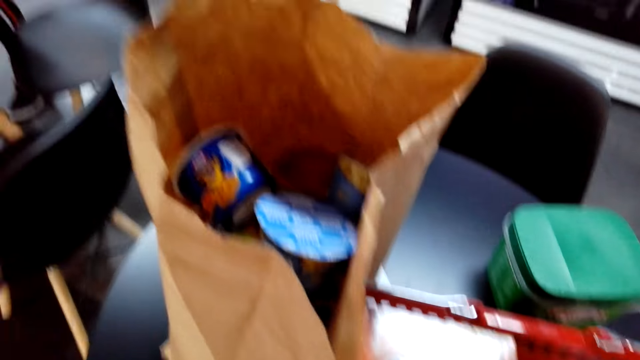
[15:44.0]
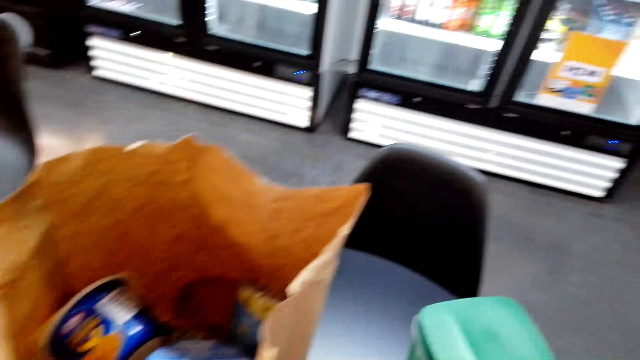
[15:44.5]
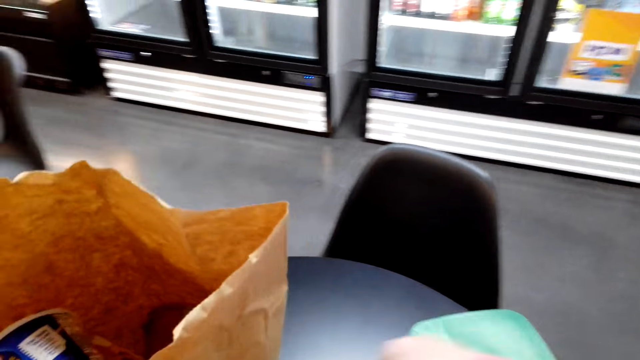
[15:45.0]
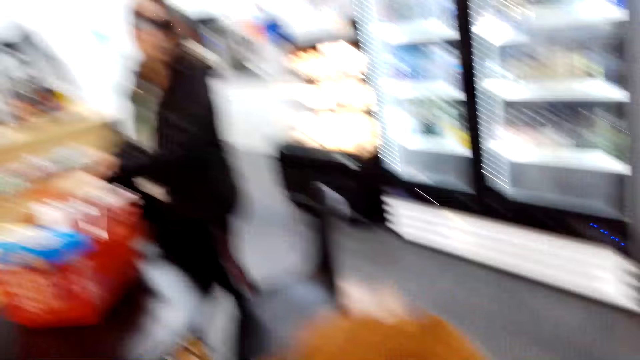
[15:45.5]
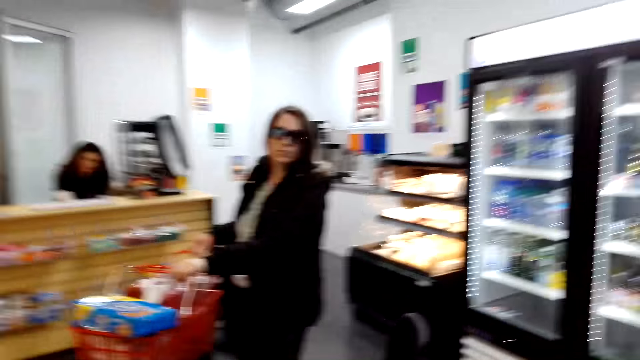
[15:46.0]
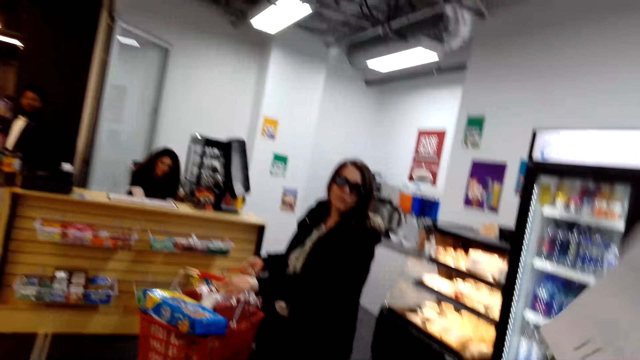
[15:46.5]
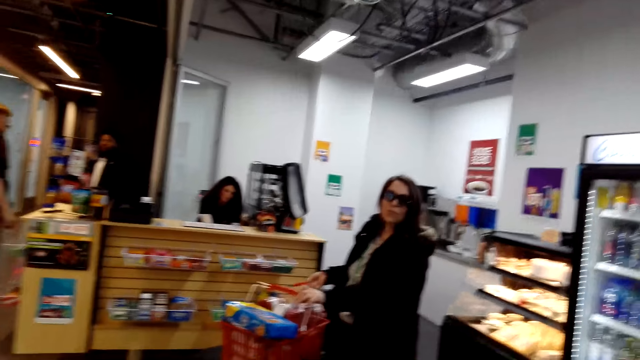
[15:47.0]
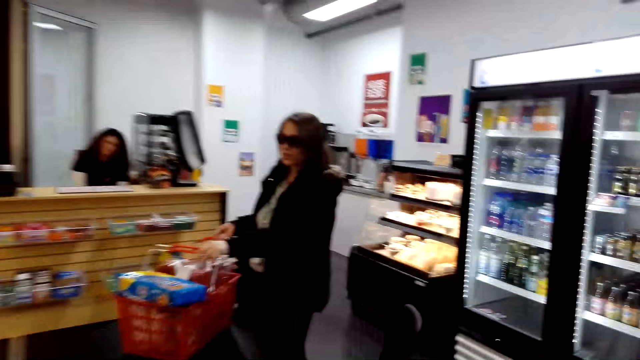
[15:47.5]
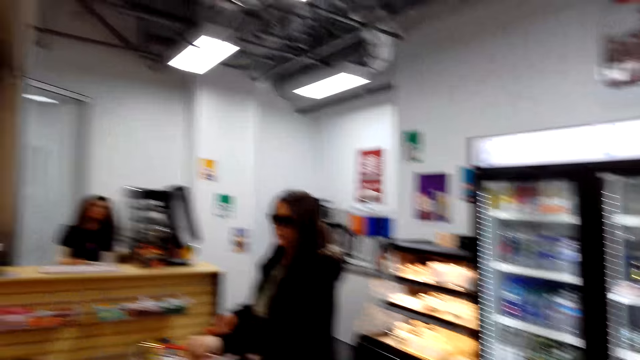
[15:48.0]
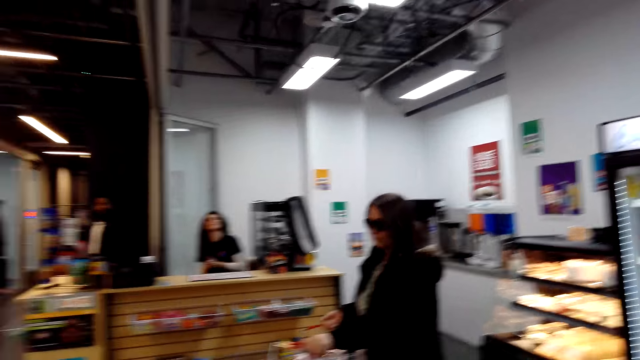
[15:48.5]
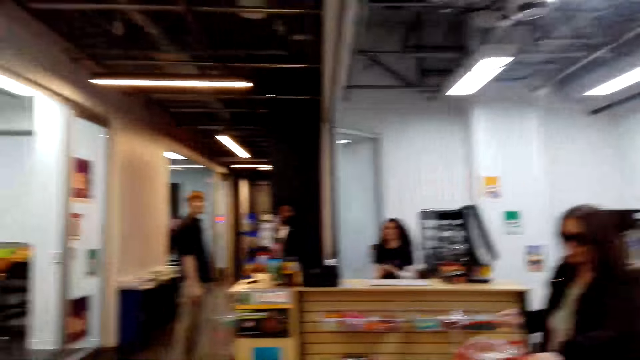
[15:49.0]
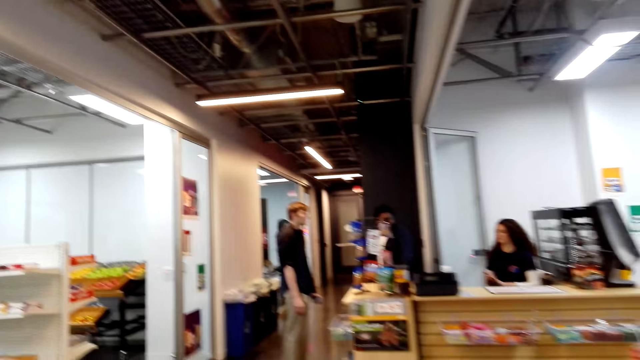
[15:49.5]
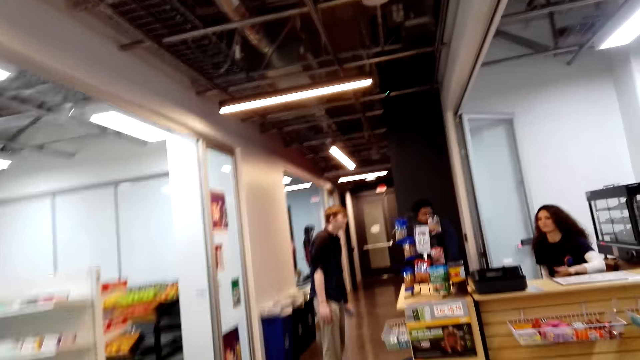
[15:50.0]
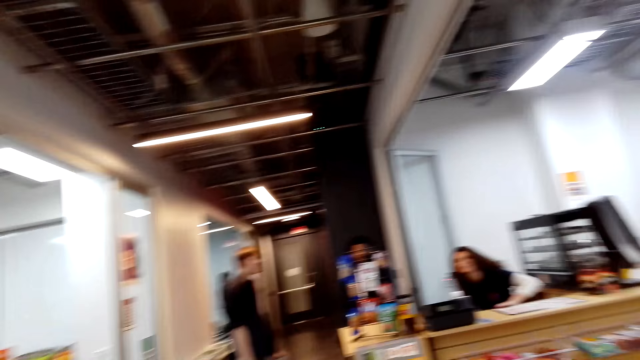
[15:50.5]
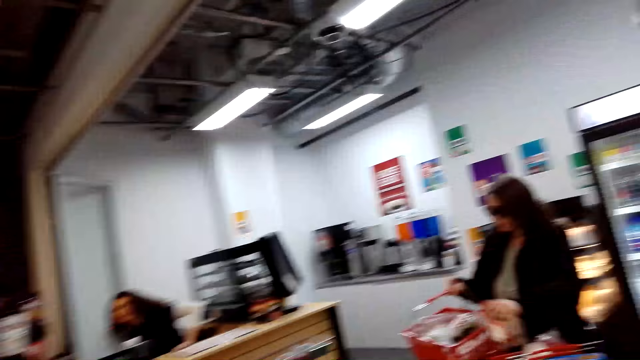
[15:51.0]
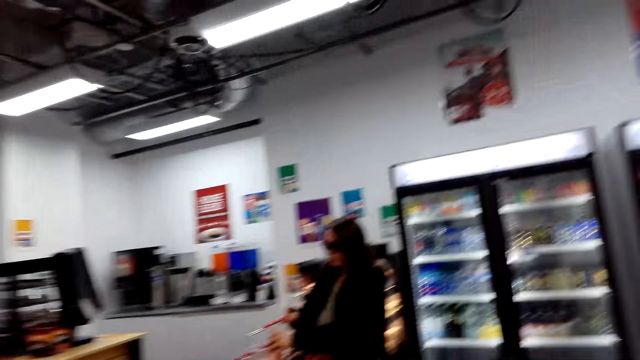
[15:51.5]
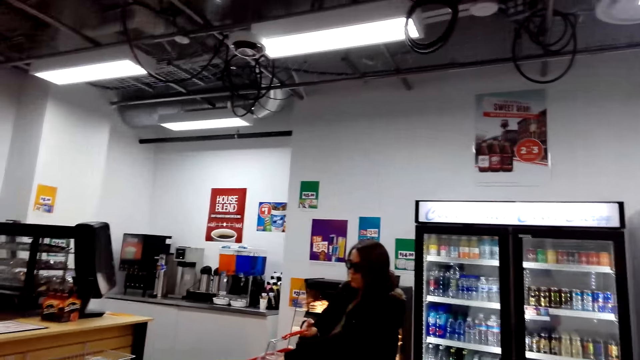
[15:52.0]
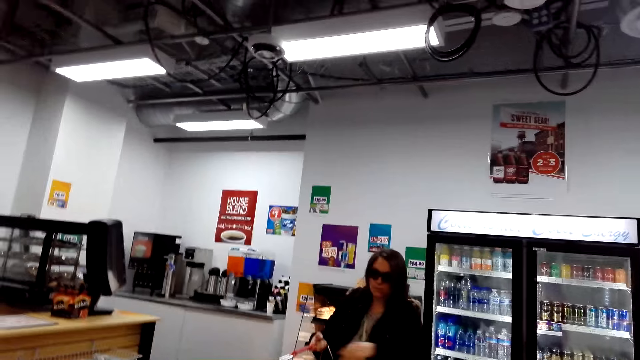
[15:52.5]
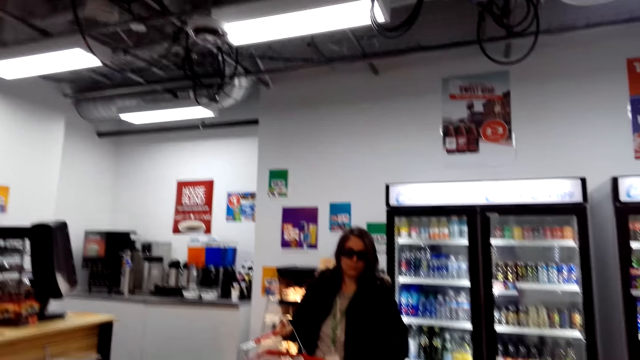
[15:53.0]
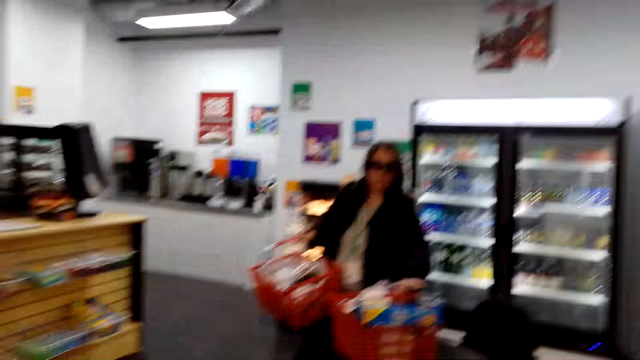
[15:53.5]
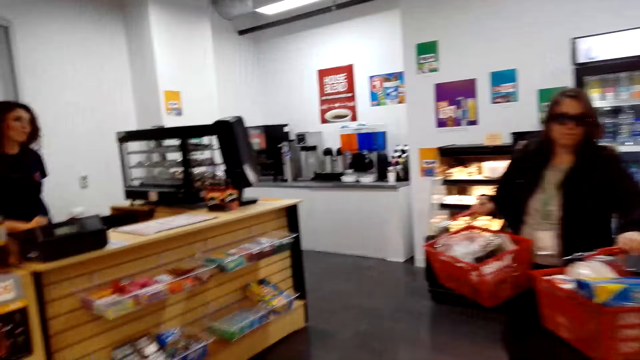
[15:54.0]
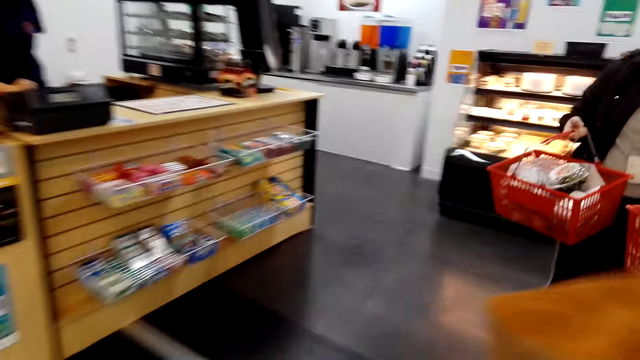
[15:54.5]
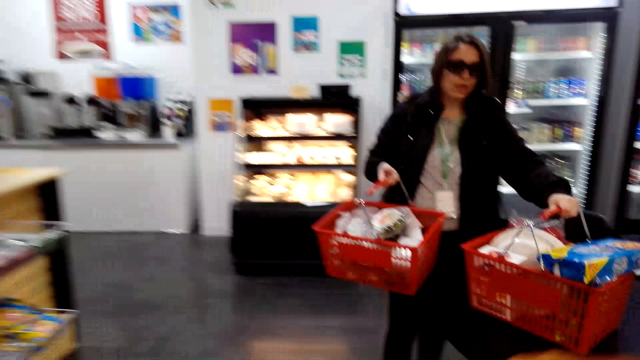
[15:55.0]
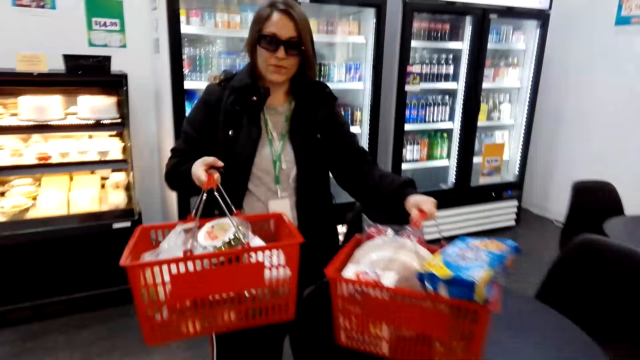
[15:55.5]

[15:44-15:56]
The camera wearer walks towards the counter. They observe a woman. They talk to the woman. They walk towards the woman.

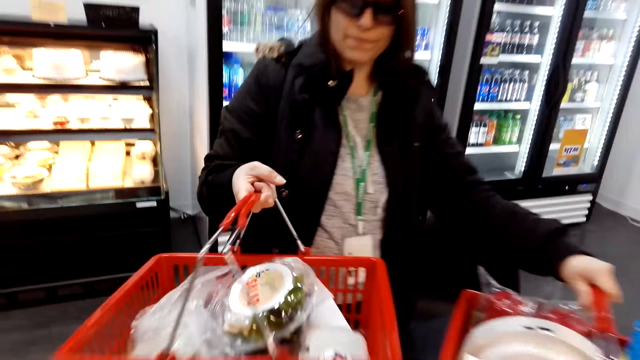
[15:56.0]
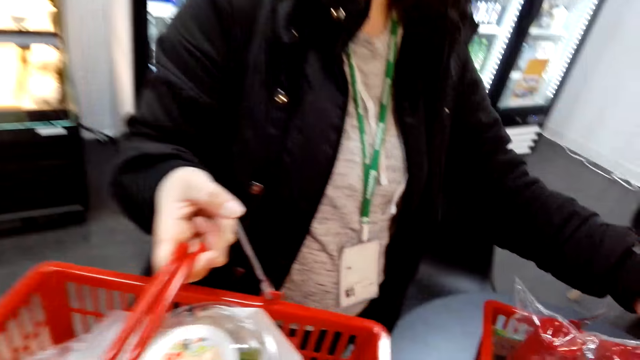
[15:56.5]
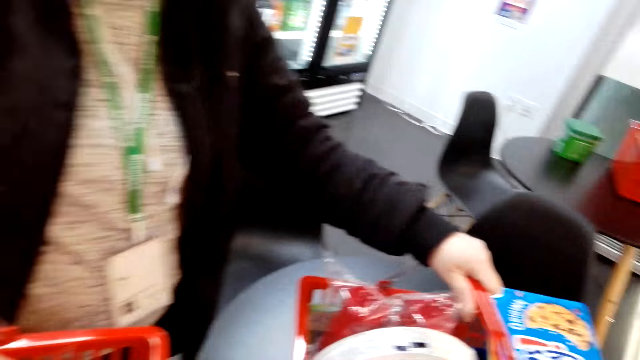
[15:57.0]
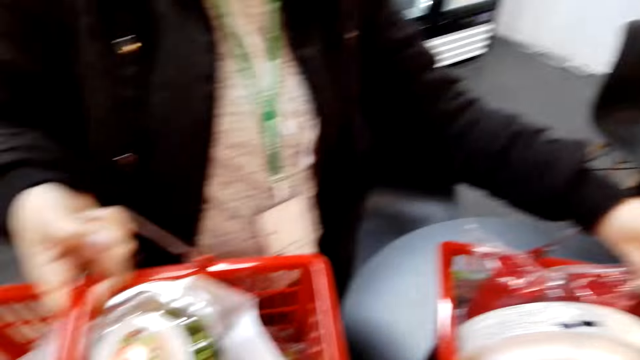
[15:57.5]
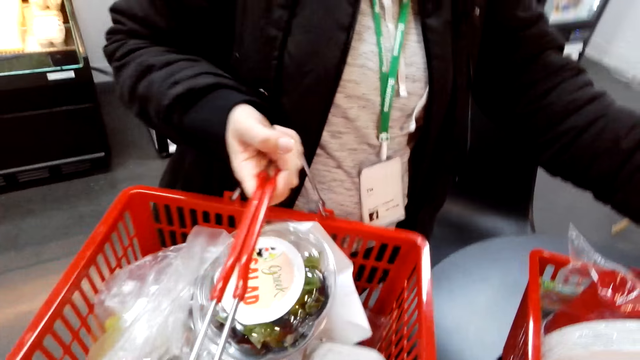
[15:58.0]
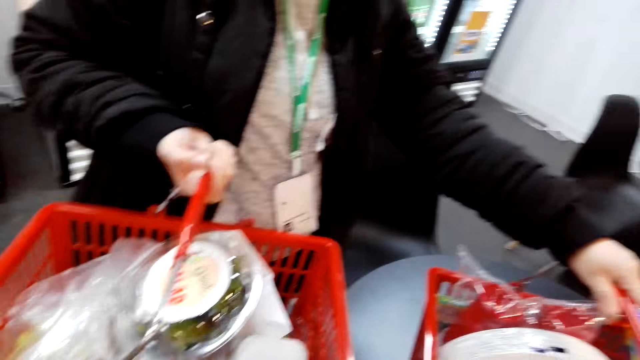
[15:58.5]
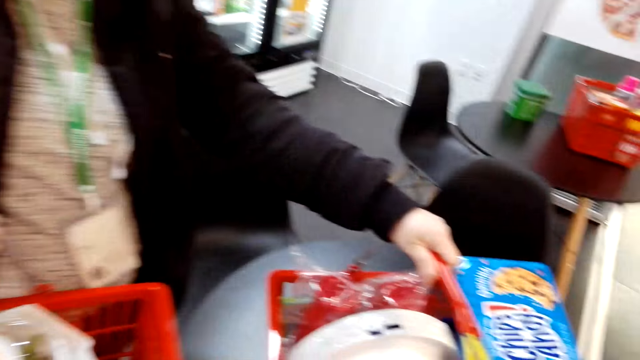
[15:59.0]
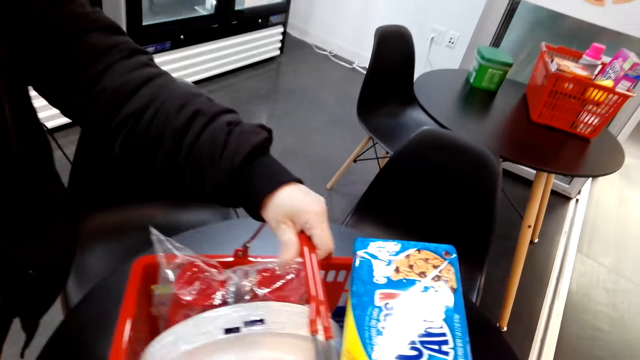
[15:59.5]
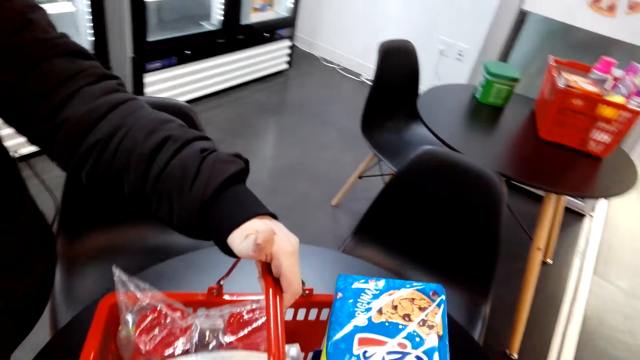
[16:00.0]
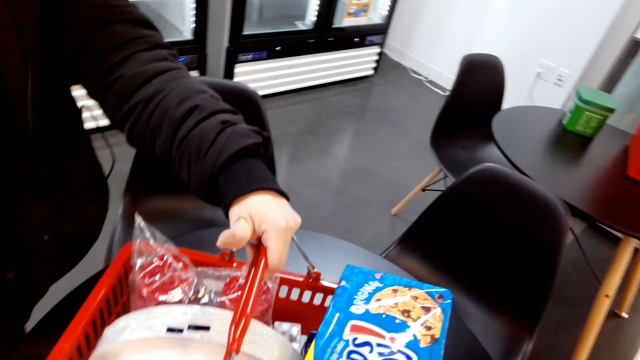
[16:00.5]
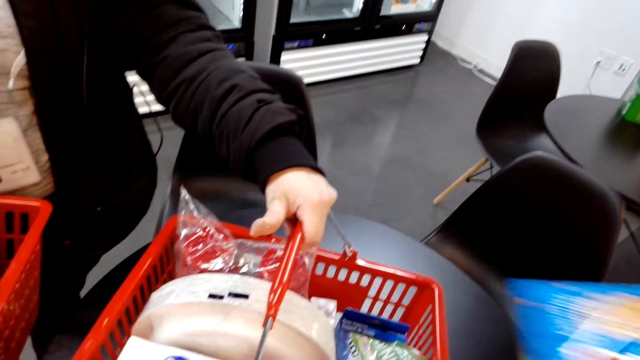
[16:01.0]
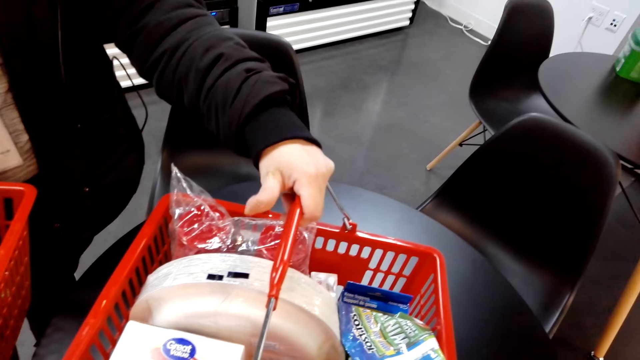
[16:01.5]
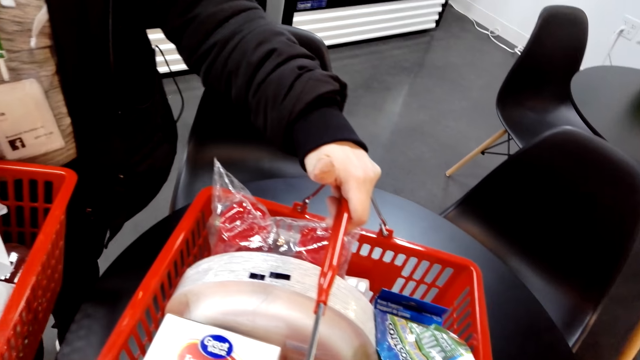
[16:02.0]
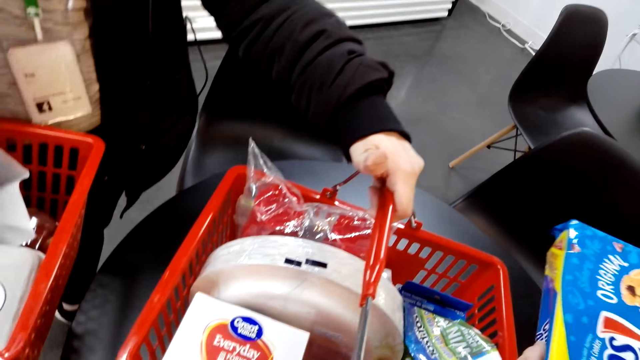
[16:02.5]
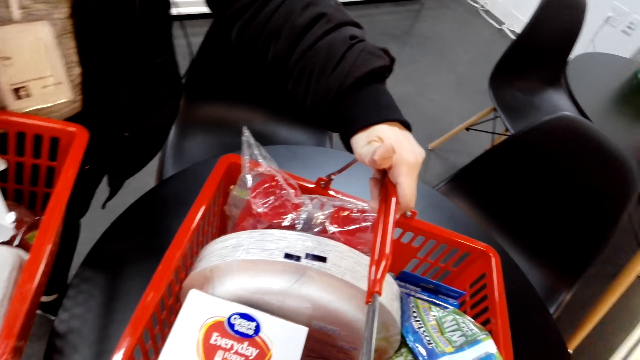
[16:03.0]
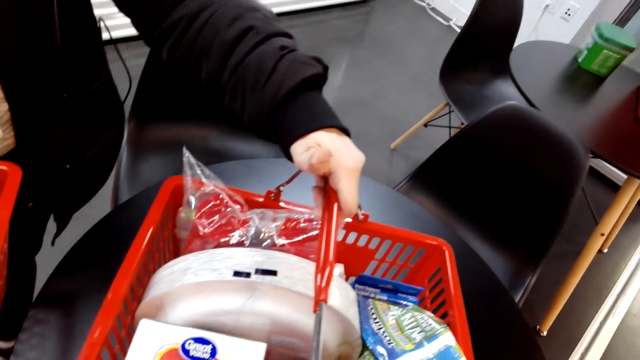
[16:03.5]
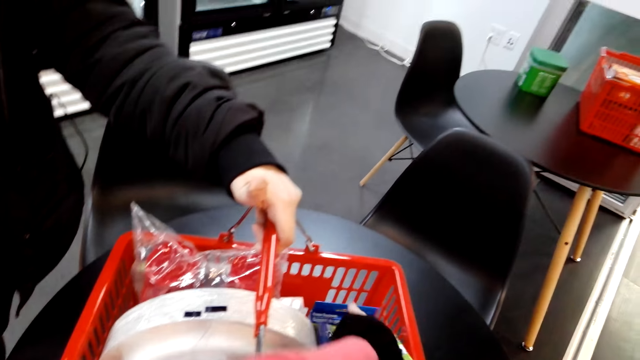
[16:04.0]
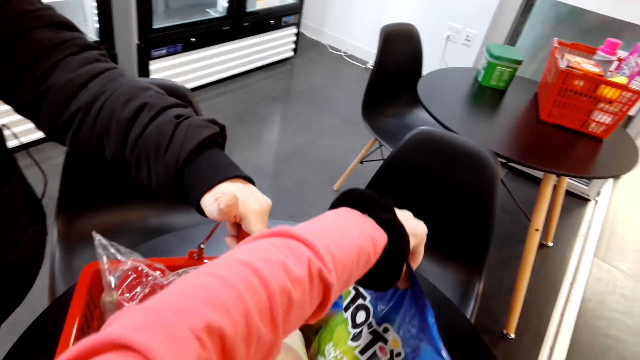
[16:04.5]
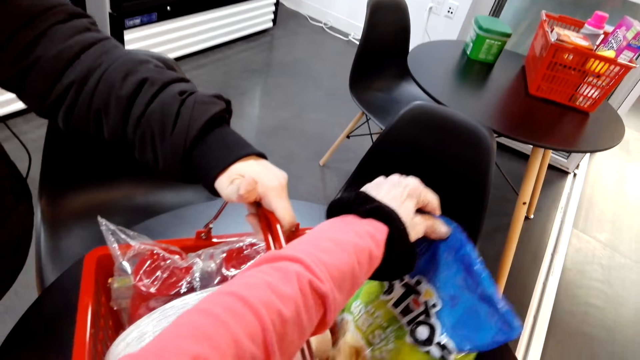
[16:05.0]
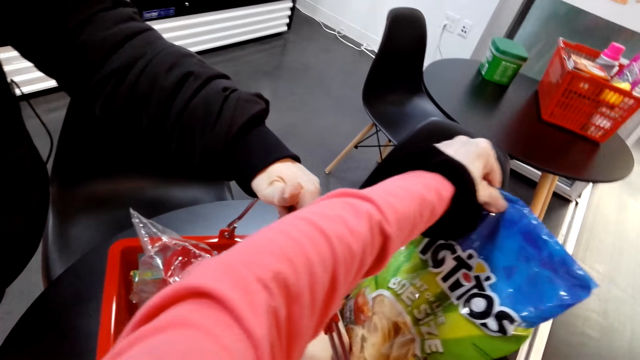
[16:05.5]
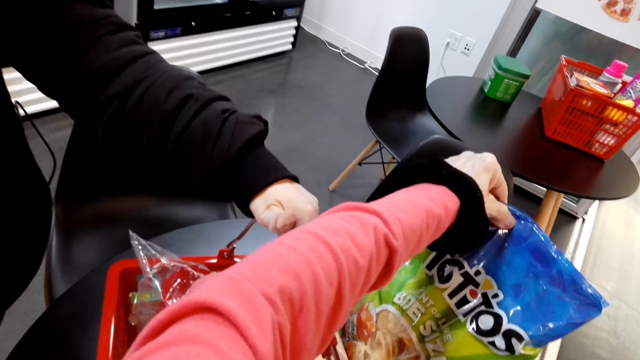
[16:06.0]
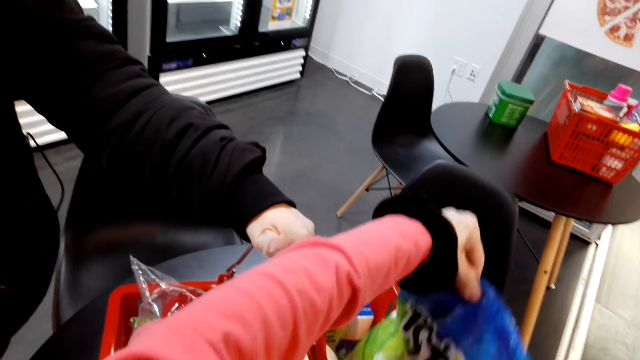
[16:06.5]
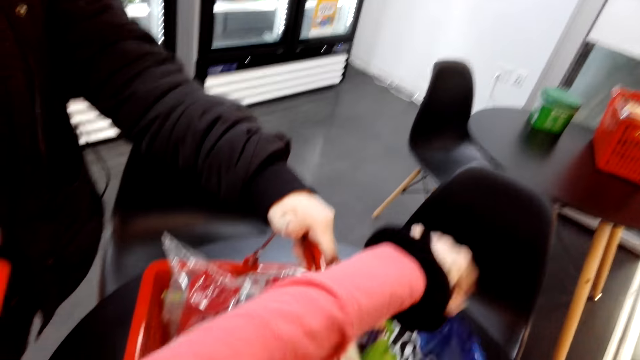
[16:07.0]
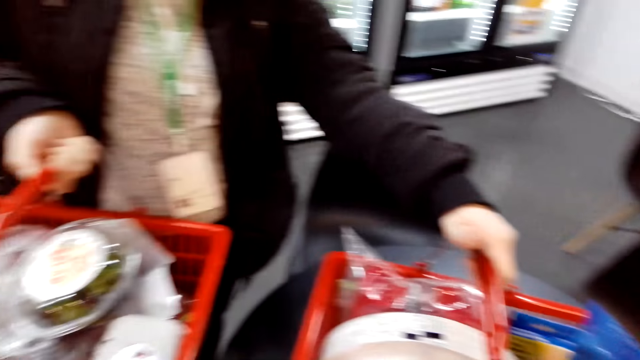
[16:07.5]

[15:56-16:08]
A woman holds the tray of items. The camera wearer inspects the shopping baskets. The woman talks to the camera wearer. The camera wearer talks to the woman. They pick up the packet. They inspect the shopping basket. They talk to the woman. They pull on the packet of crisps. They stare at the packet of crisps. They talk to the woman.
